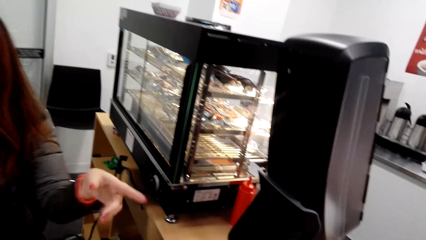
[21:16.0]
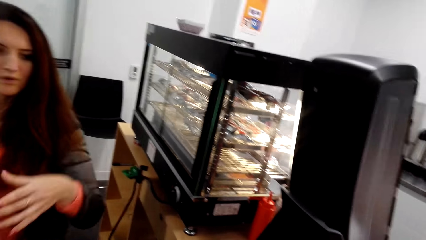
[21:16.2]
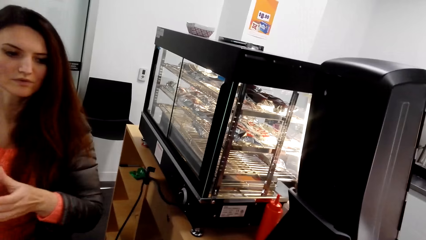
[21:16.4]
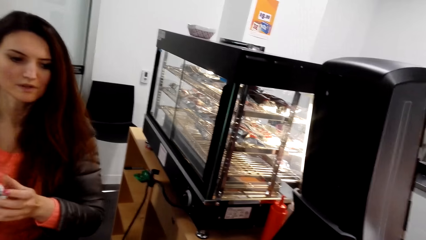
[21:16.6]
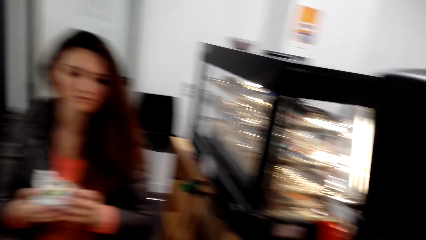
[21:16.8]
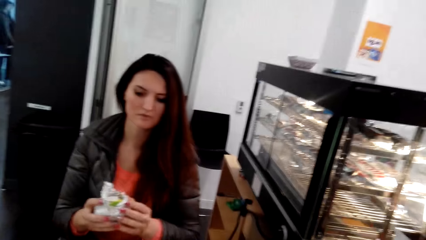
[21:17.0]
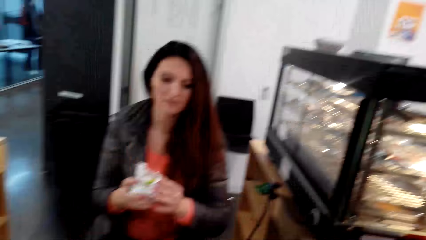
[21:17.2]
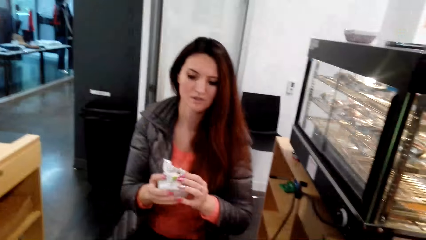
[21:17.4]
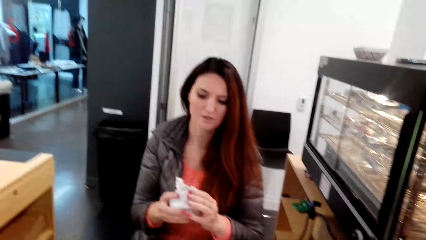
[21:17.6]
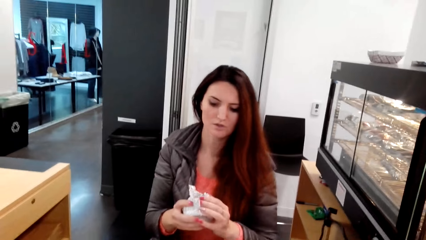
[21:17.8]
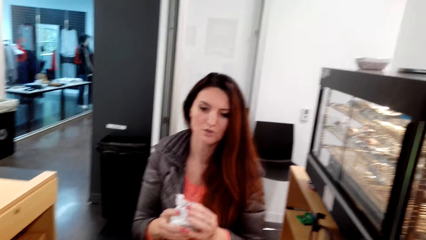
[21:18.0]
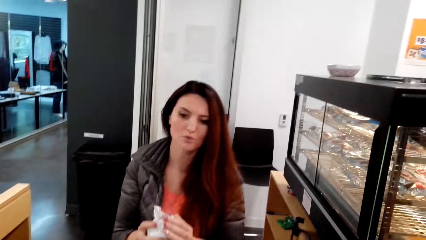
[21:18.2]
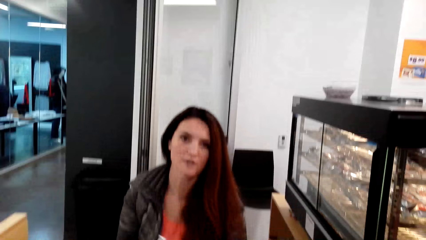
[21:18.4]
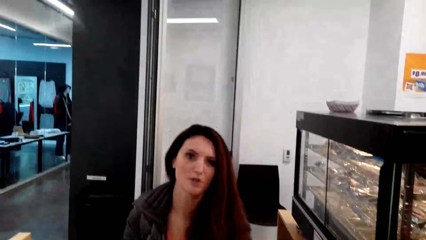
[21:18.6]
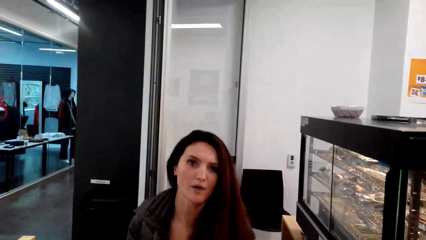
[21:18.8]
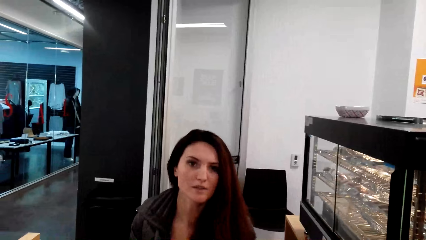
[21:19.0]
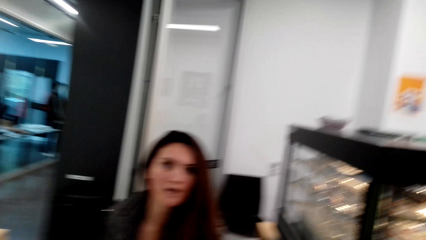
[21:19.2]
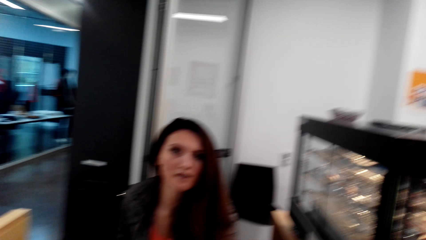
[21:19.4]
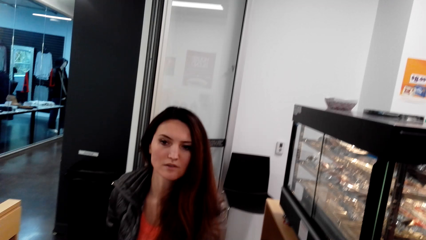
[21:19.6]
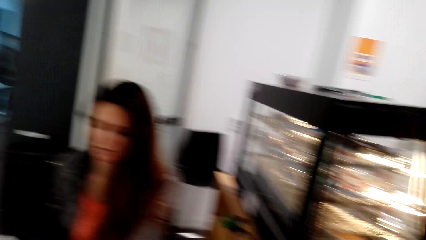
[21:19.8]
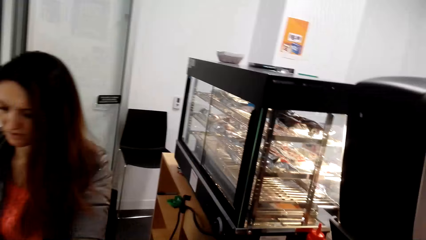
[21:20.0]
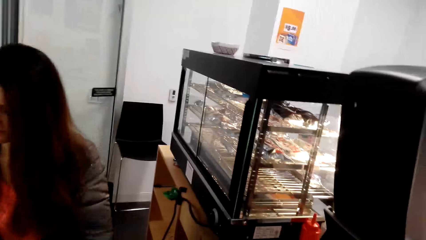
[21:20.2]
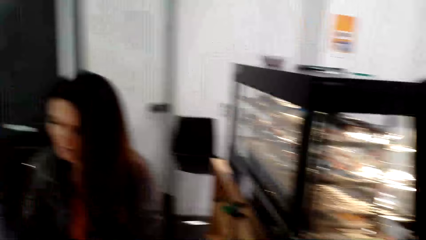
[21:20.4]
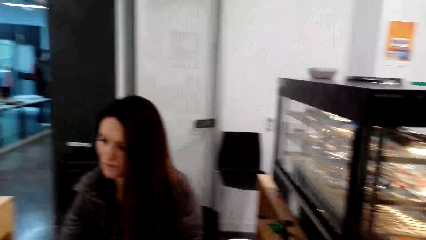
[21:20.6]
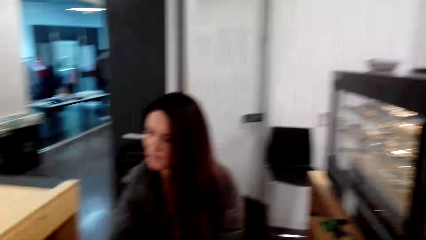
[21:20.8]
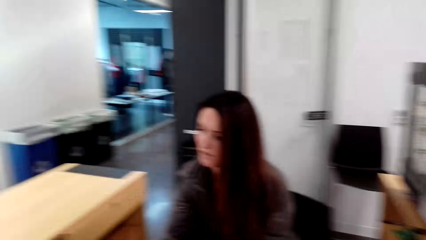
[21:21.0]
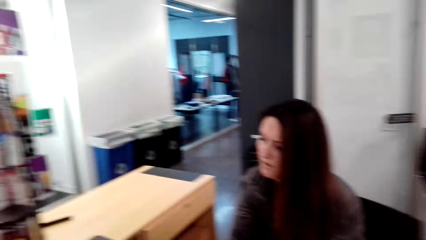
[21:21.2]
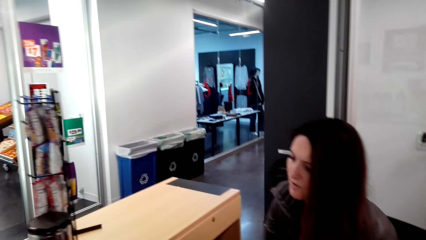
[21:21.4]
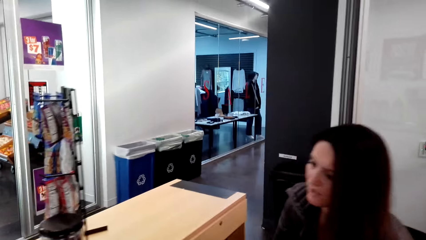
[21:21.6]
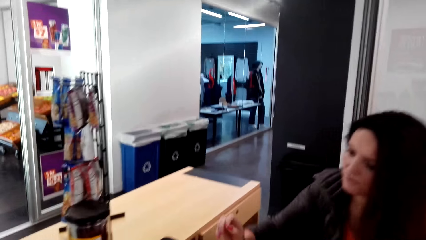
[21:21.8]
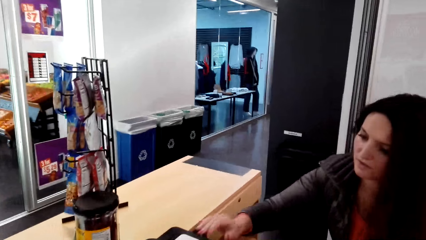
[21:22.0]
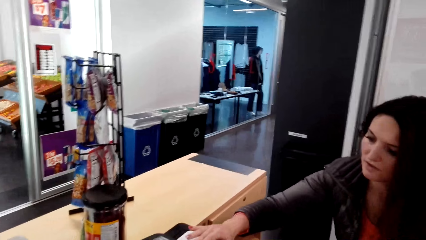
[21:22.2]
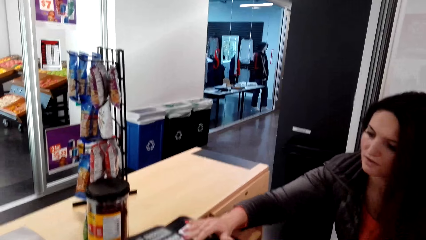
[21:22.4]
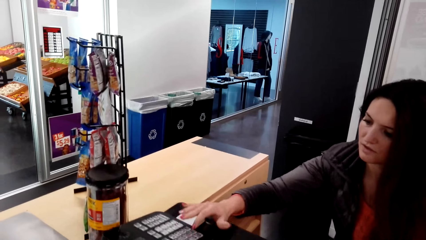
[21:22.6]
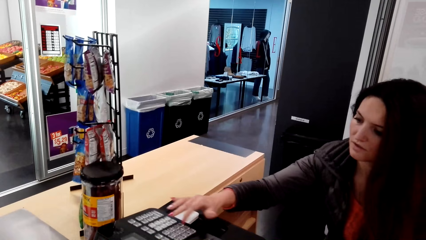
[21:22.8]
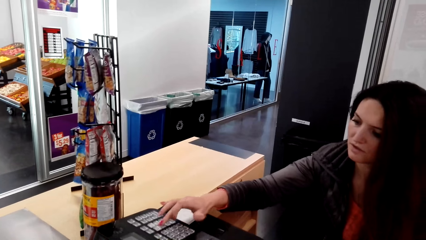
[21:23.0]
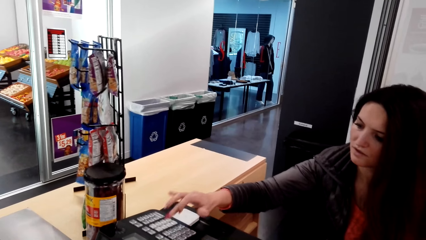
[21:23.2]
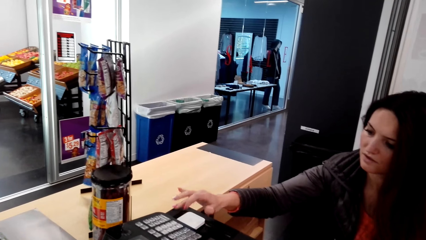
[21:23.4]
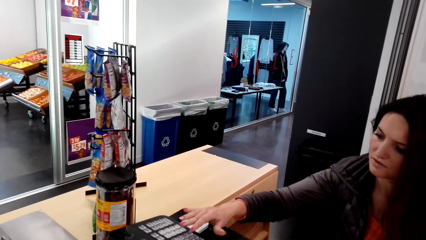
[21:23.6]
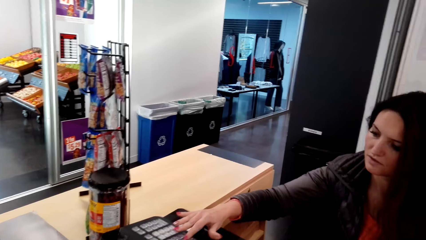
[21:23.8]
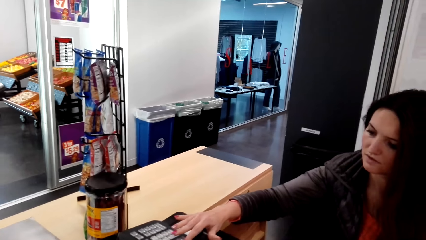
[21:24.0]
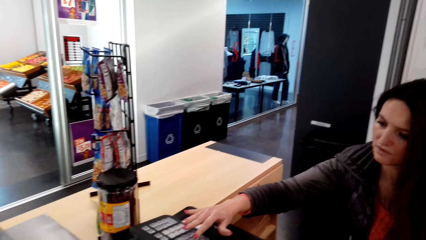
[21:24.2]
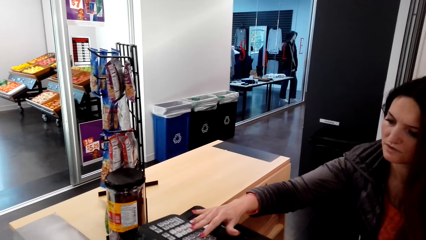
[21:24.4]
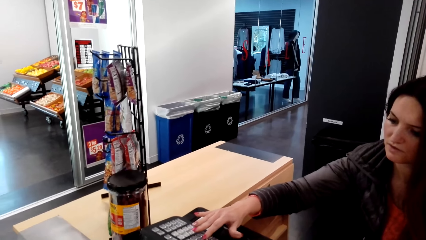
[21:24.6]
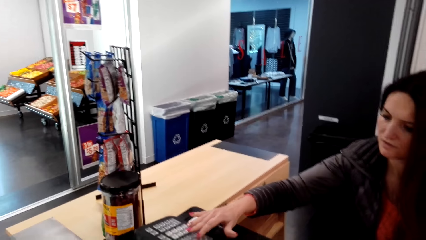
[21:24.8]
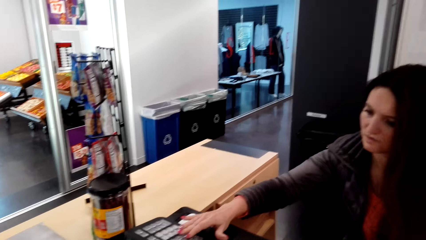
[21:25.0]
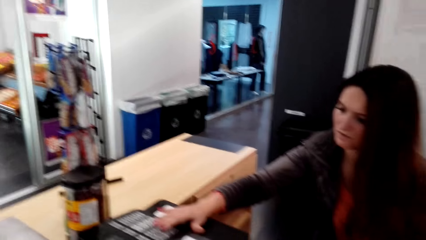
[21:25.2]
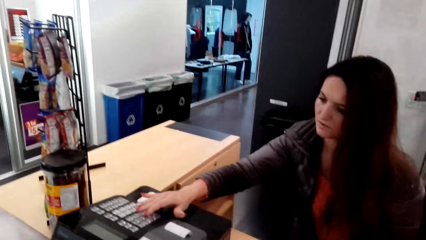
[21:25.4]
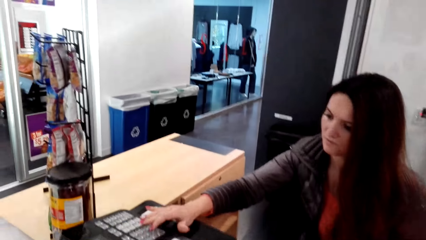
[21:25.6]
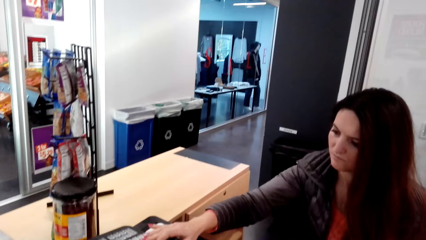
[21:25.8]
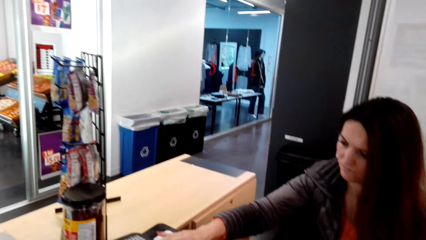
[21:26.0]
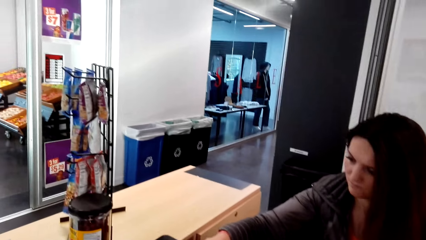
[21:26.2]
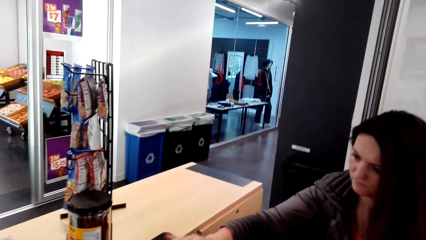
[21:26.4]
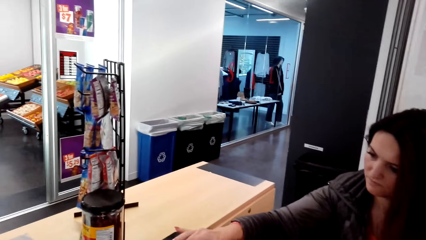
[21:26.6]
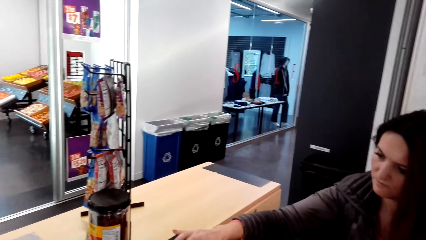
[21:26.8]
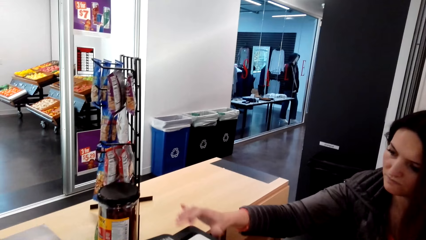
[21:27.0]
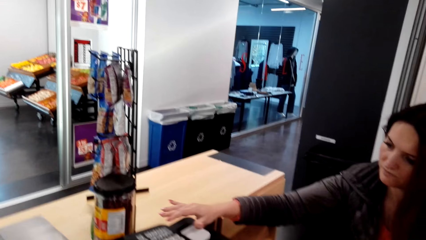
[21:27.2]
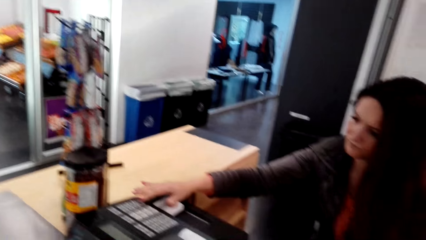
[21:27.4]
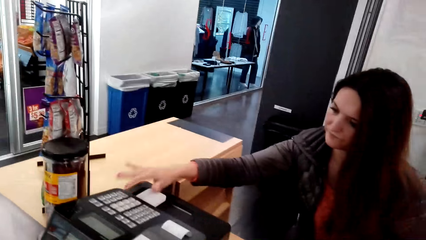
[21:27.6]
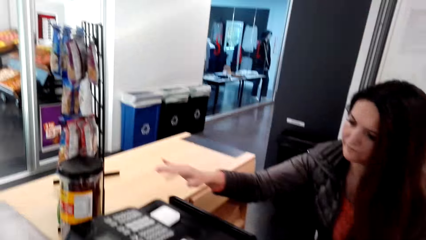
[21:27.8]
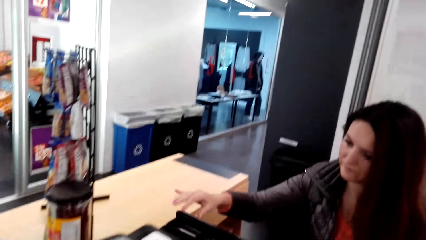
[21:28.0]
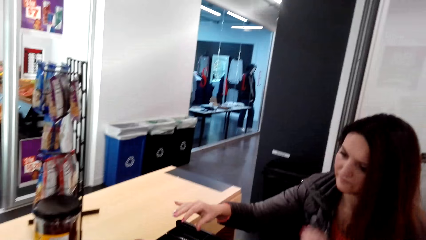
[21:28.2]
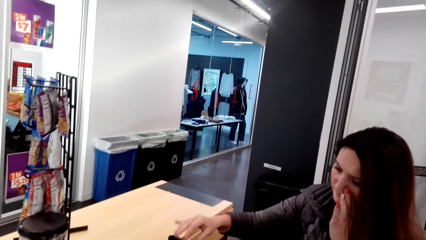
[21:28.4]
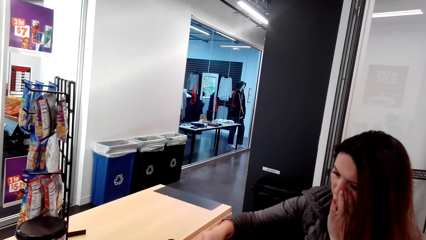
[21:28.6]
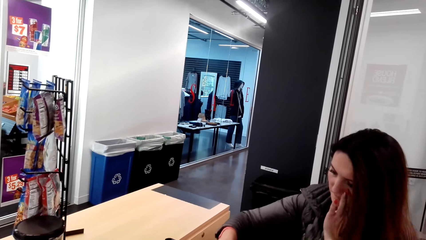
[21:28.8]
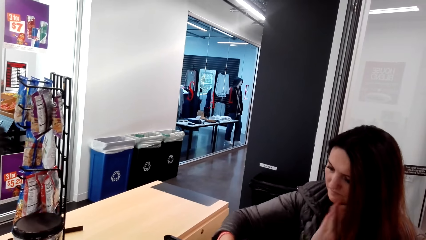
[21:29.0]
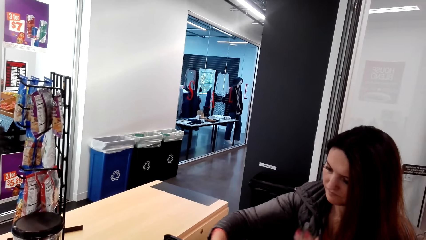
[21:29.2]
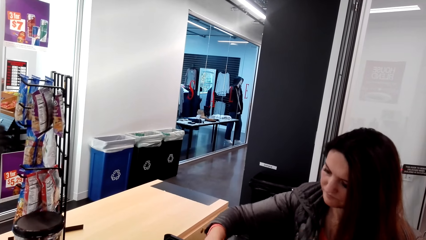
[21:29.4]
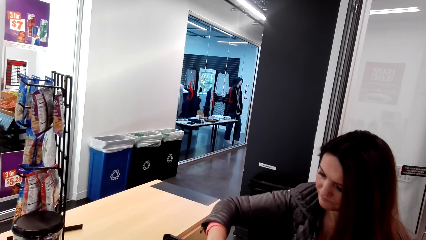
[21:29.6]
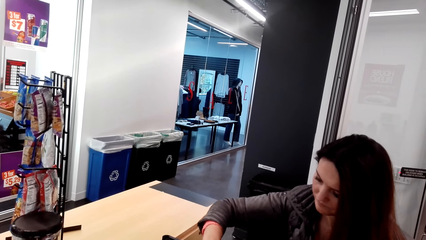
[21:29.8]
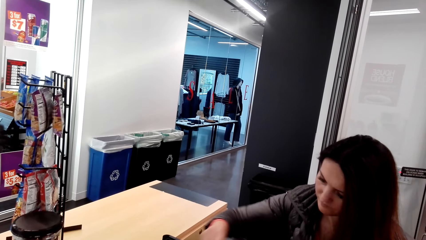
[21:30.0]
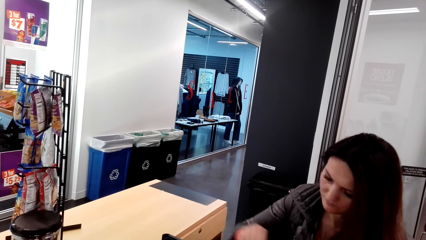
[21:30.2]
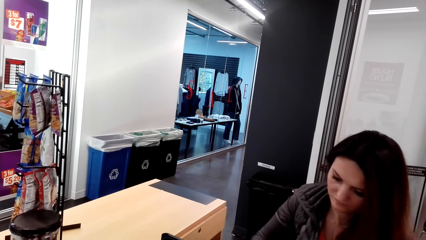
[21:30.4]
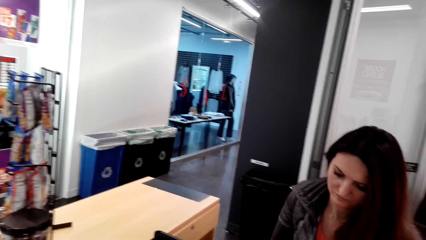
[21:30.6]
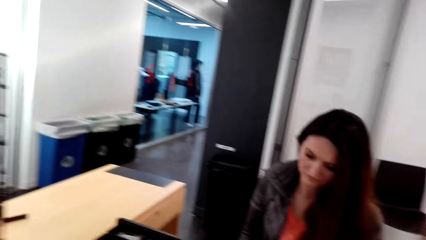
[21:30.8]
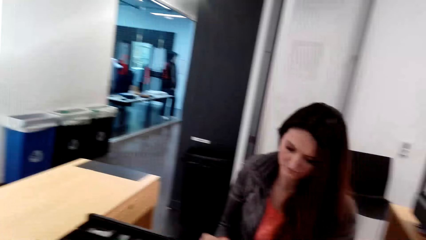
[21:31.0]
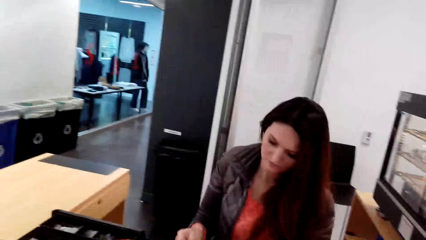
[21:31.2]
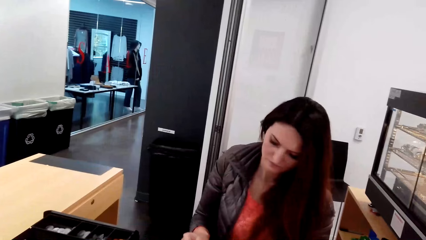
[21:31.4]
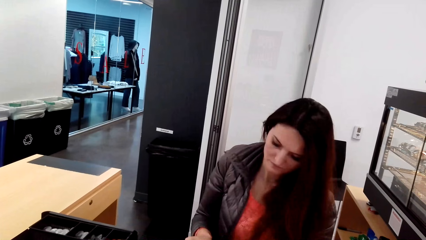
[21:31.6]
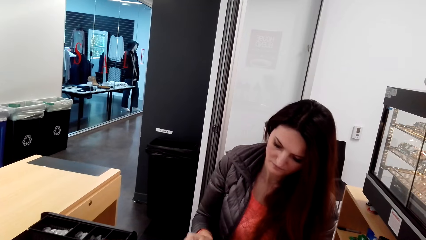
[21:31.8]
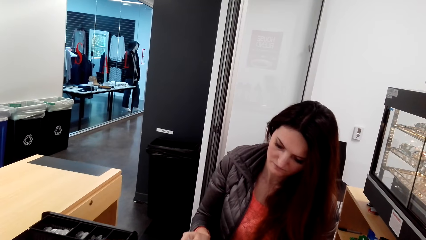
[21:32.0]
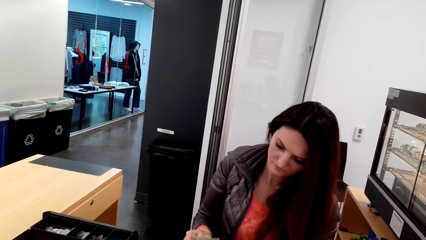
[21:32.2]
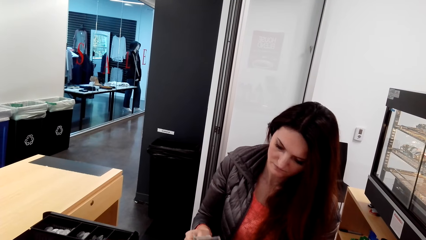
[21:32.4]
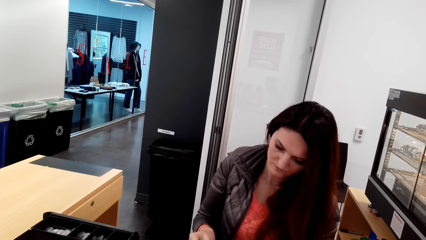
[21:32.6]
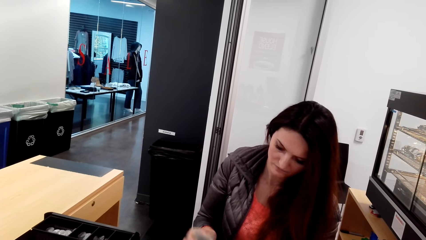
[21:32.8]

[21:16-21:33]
A woman holds something. The camera wearer talks to the woman. The woman presses the calculator.
